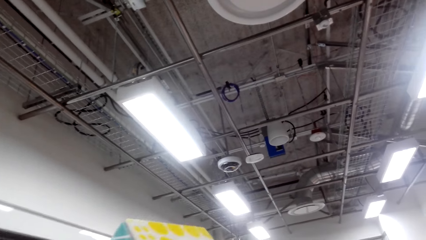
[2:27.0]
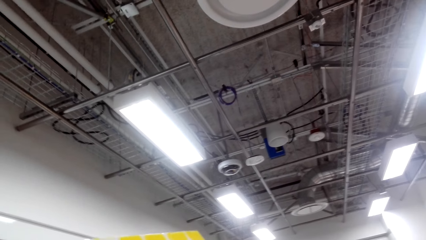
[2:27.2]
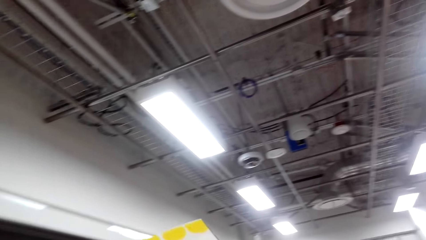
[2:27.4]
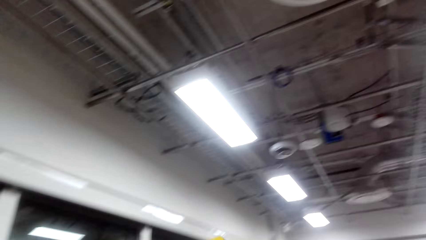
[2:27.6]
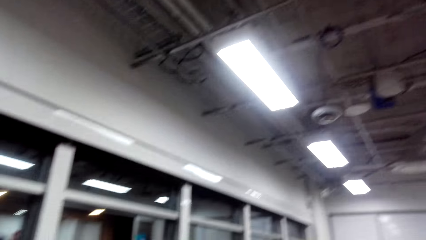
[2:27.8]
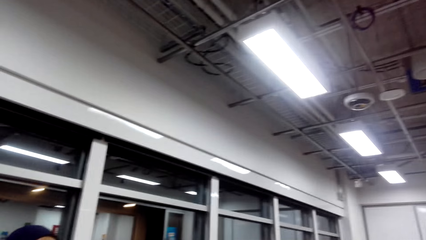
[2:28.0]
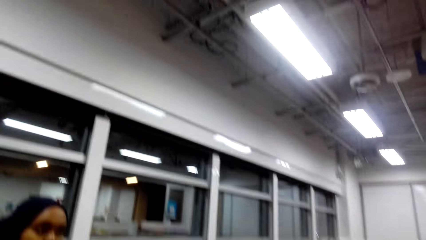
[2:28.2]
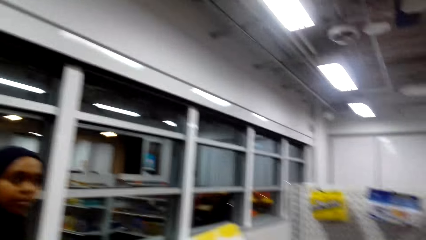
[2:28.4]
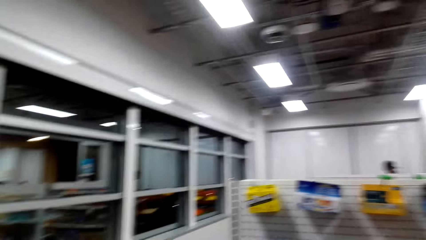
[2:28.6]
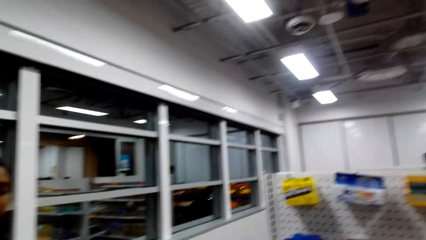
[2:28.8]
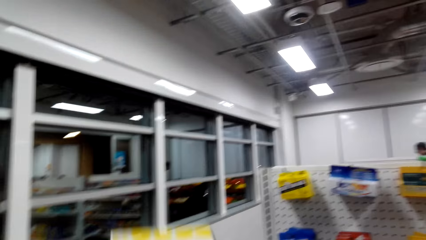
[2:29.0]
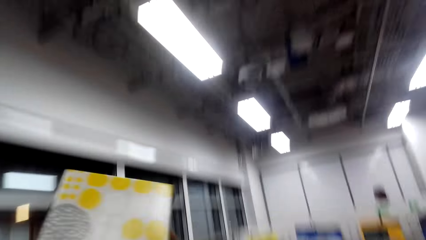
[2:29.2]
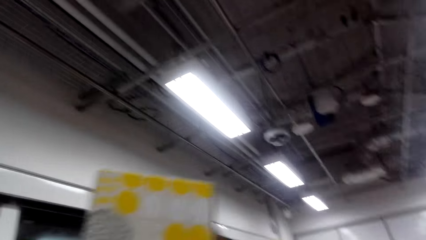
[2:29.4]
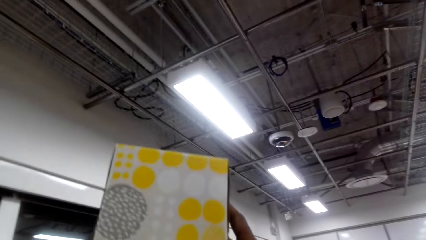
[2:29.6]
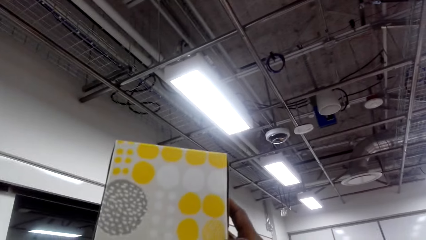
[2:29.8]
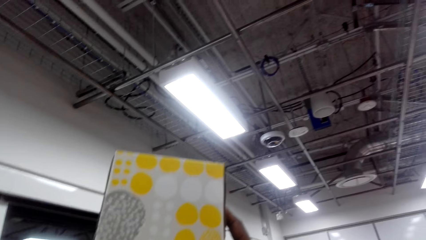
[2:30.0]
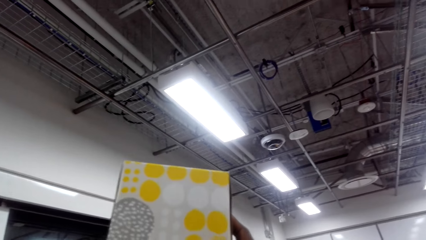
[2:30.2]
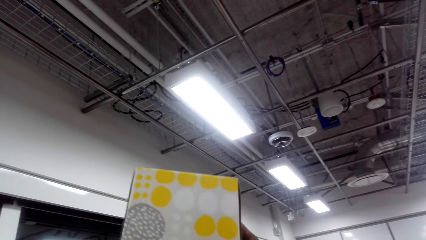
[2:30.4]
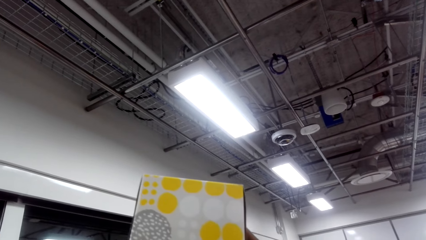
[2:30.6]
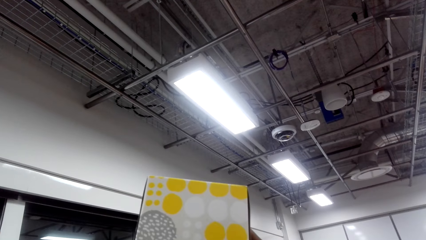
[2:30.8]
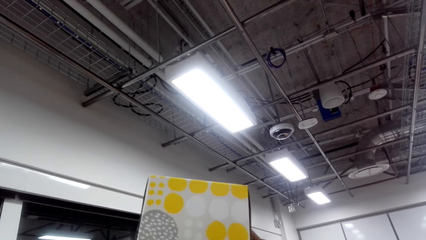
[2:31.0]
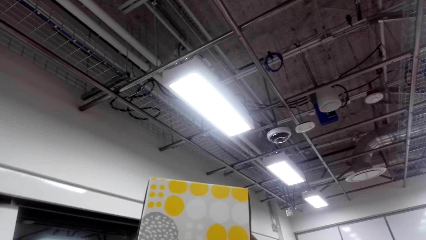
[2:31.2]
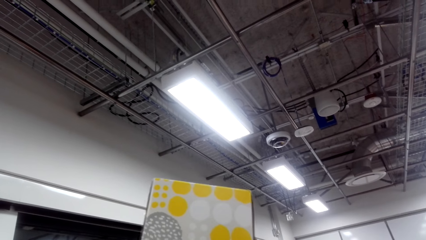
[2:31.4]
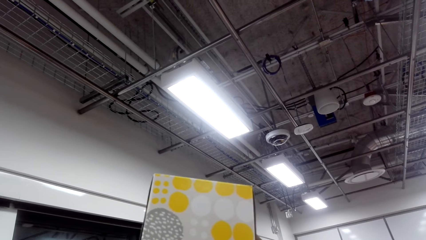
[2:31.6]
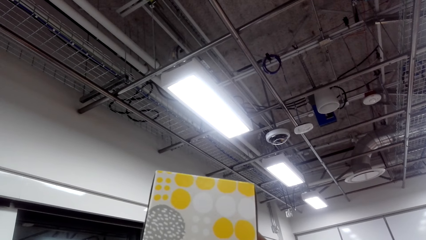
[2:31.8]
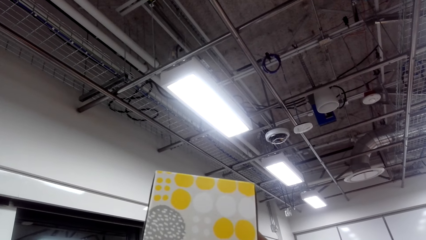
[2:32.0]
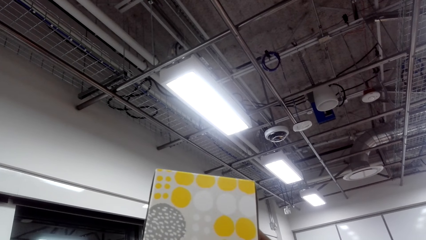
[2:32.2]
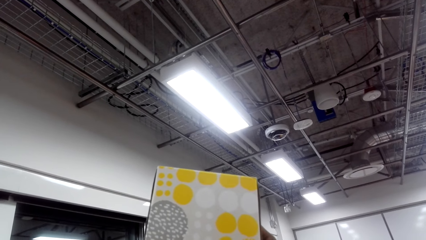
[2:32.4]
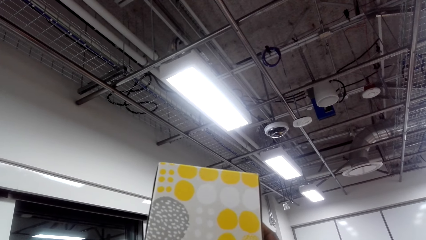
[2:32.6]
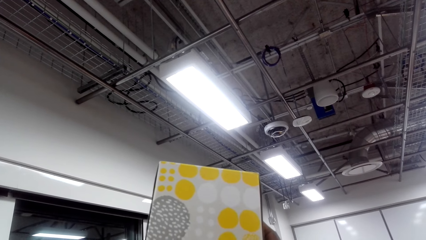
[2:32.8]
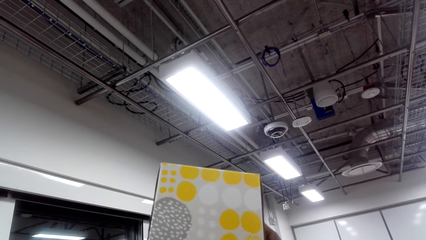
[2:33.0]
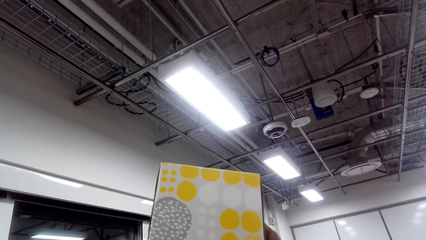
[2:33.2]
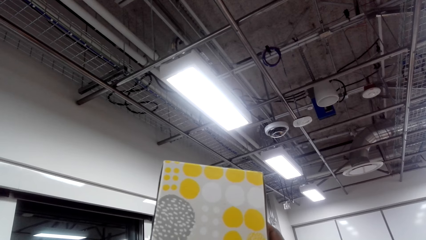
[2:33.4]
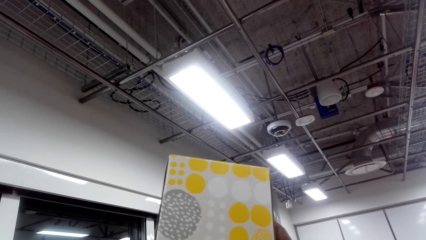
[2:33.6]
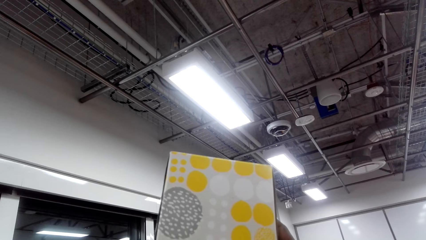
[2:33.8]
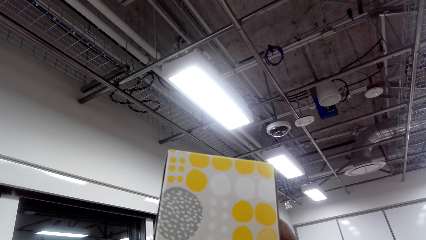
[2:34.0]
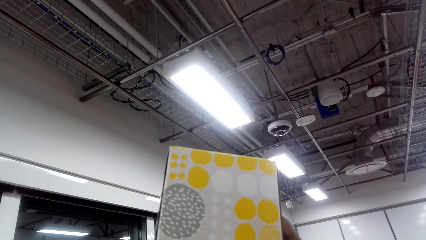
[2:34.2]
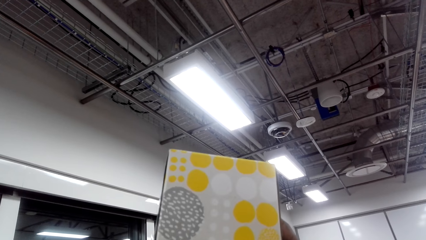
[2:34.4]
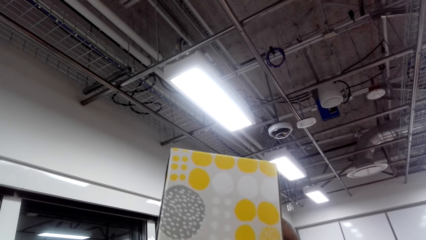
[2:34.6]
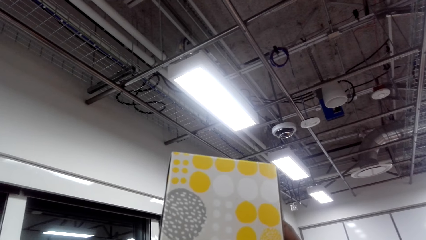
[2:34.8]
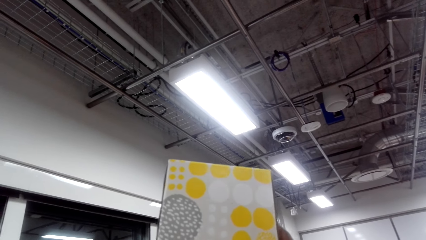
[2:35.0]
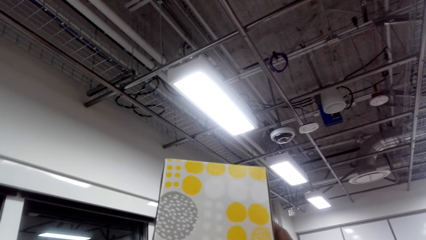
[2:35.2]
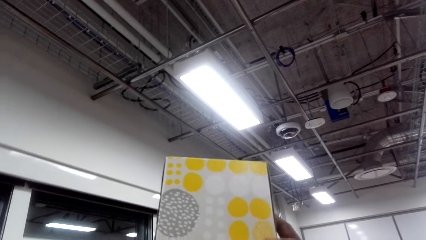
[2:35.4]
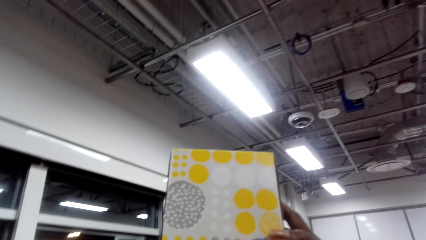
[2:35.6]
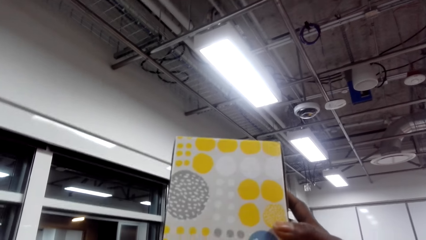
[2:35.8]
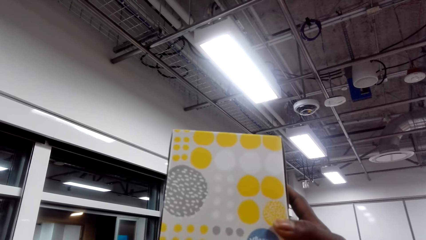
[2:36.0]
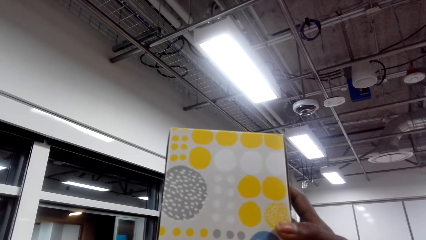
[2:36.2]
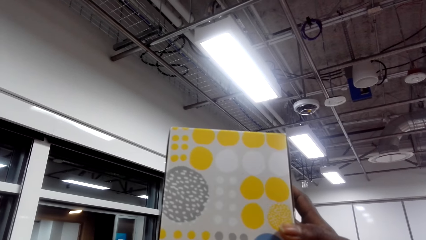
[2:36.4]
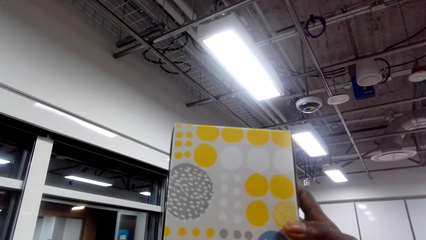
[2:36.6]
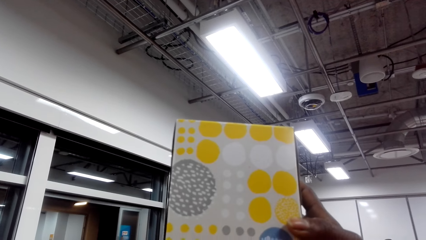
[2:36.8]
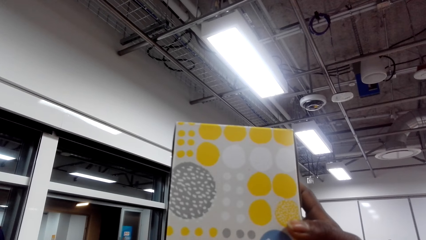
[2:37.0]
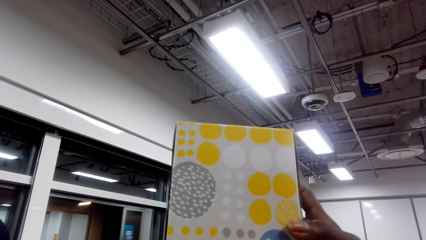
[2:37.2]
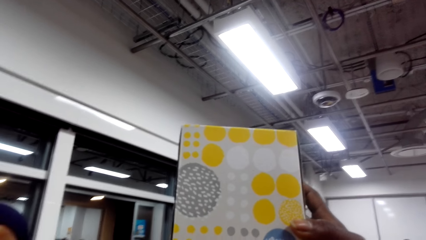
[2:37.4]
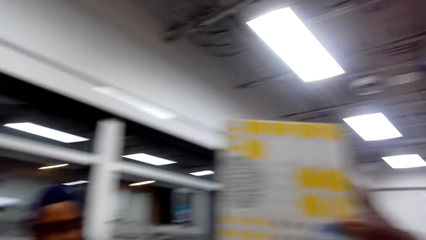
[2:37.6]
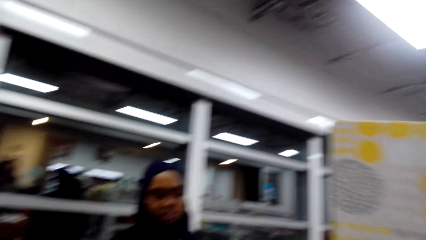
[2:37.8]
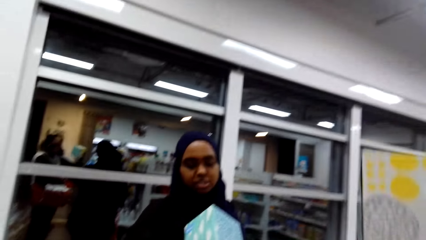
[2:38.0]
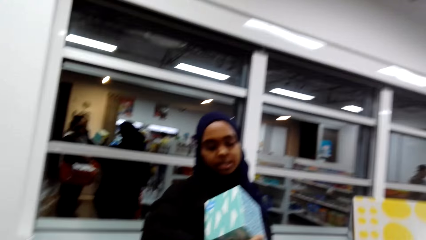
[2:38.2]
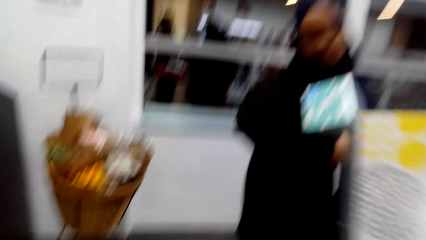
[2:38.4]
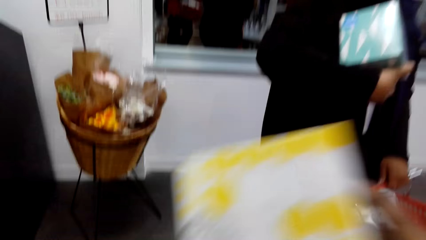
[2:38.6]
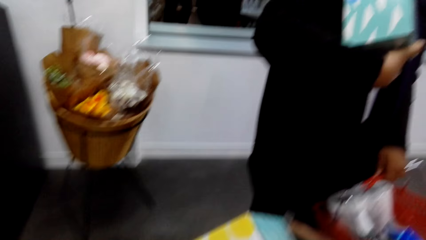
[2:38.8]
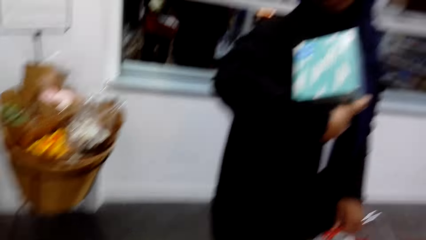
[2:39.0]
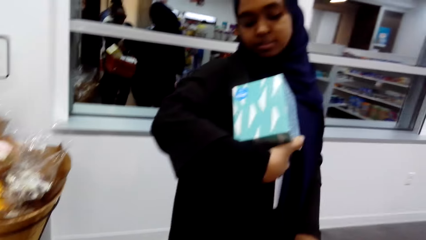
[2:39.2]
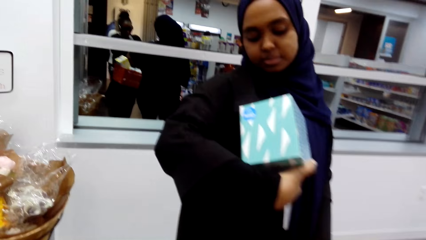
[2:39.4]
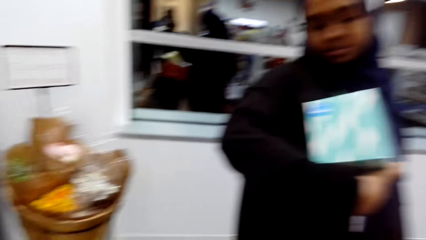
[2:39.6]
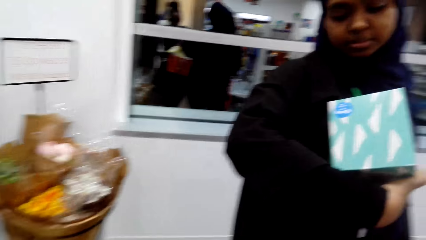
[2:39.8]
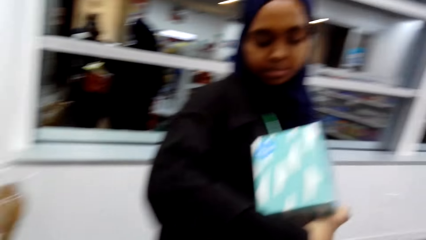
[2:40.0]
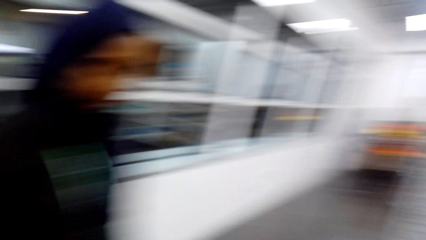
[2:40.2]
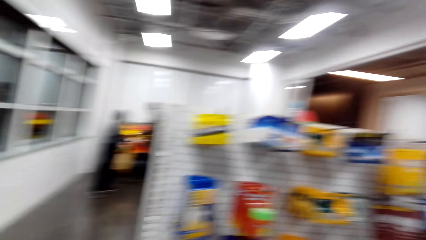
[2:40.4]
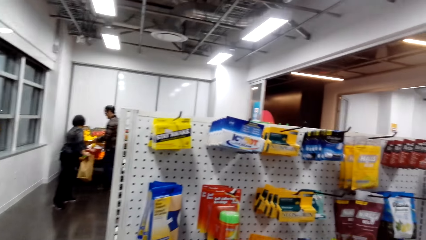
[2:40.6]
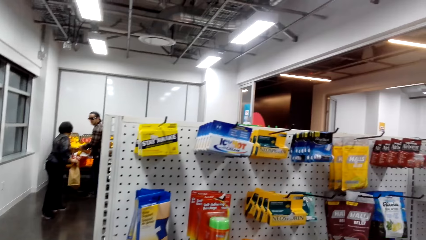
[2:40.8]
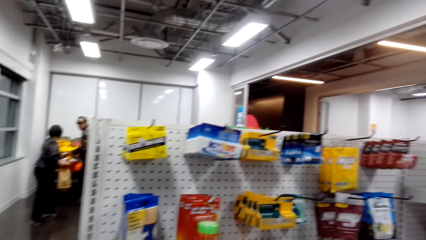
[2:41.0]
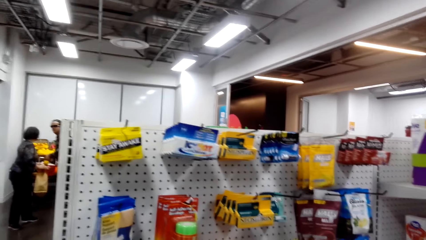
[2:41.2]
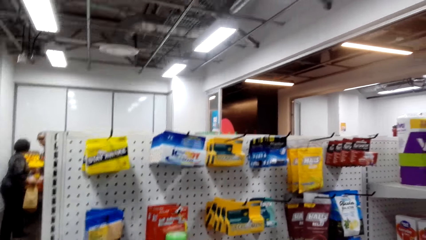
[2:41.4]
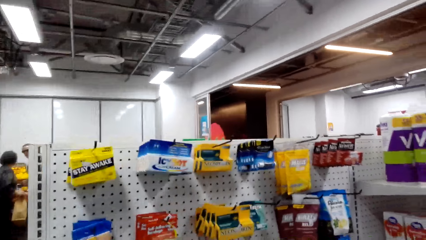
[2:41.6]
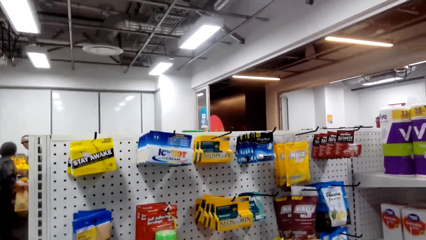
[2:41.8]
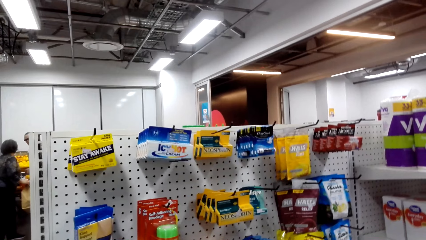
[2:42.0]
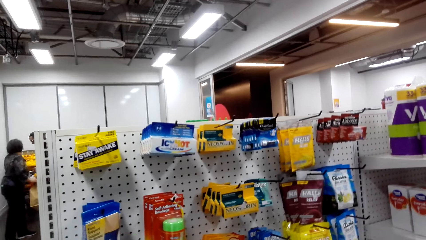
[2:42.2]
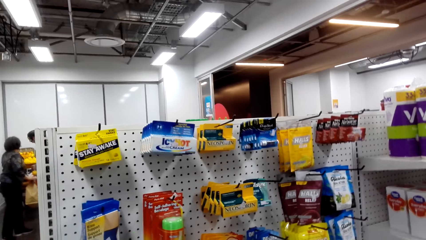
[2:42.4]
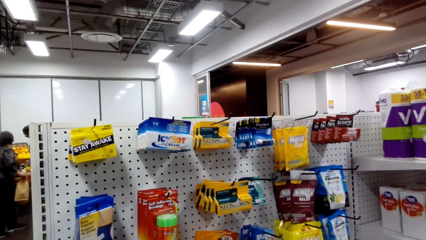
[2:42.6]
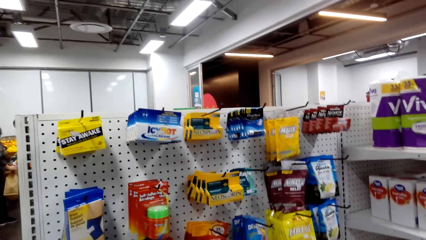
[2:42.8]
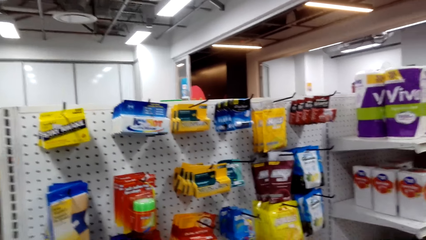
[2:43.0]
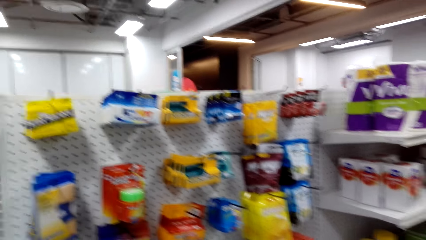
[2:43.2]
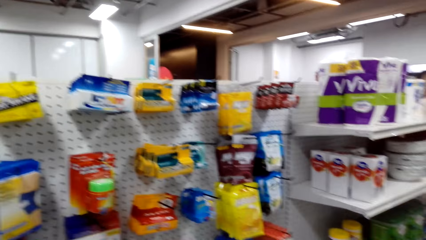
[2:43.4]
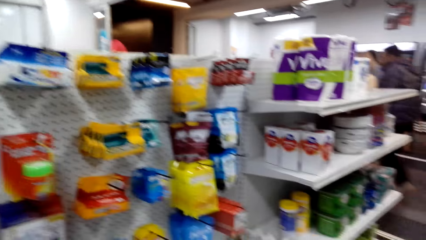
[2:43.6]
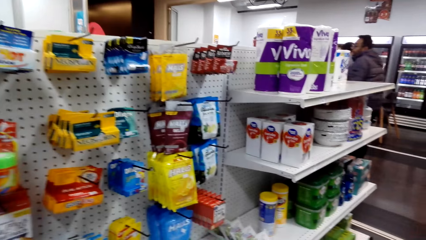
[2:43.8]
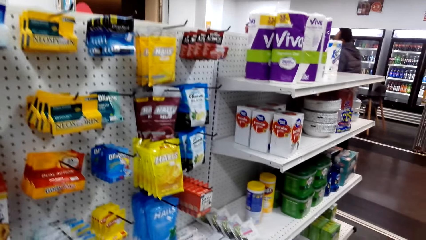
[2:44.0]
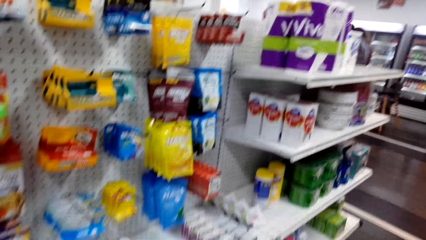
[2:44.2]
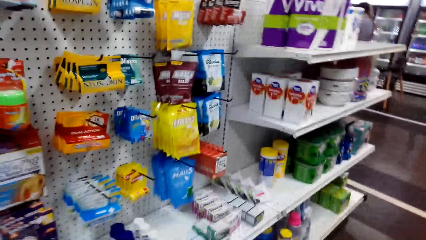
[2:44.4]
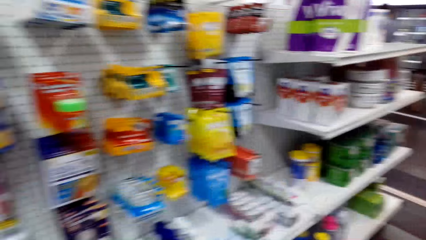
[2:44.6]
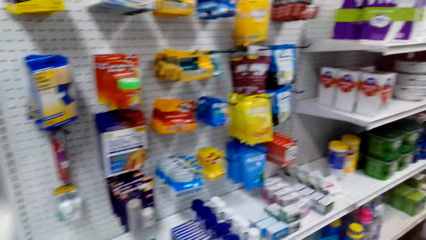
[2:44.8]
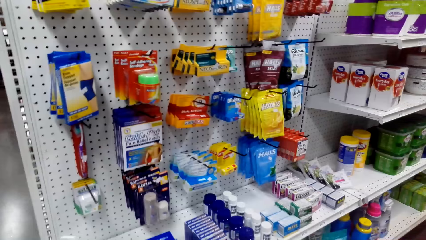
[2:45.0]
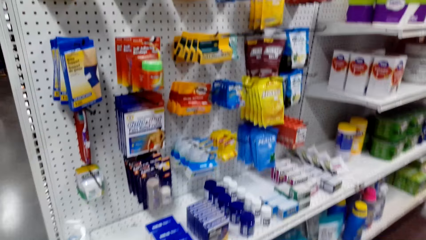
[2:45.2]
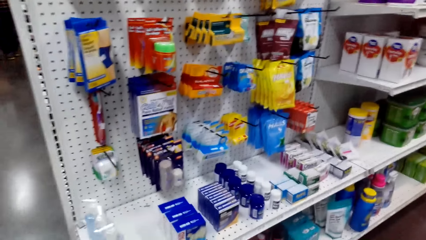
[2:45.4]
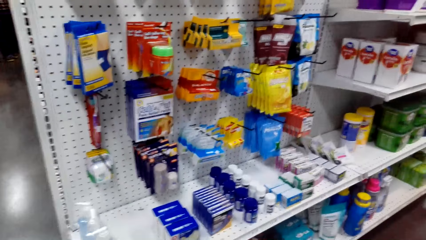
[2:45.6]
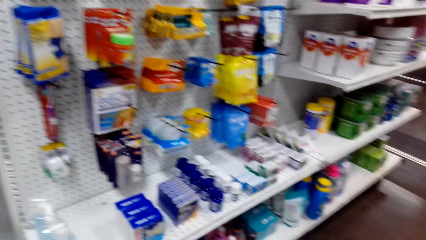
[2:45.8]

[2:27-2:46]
The camera wearer talks with a lady.
